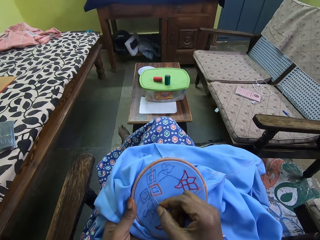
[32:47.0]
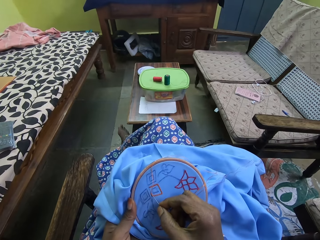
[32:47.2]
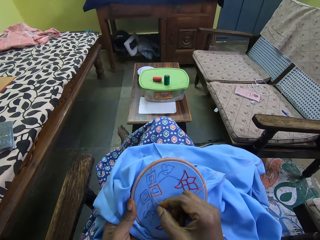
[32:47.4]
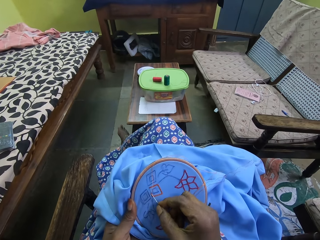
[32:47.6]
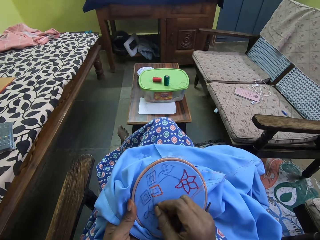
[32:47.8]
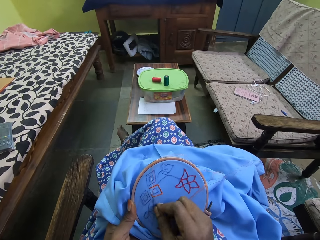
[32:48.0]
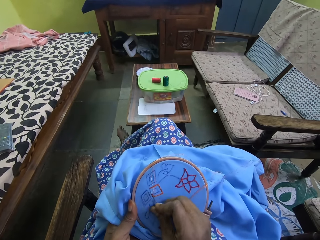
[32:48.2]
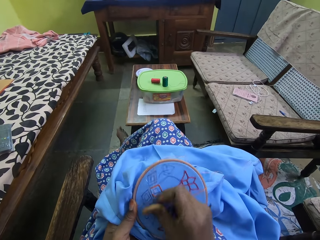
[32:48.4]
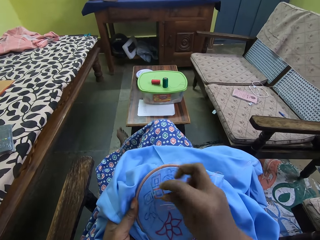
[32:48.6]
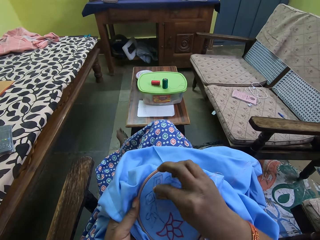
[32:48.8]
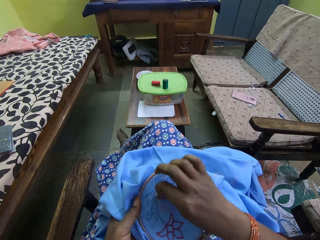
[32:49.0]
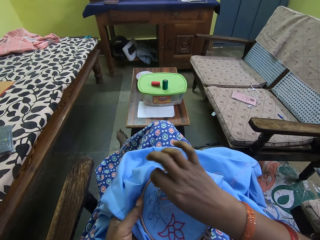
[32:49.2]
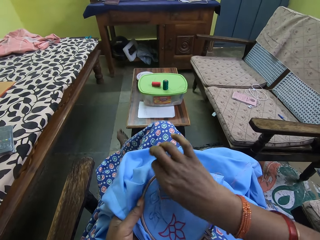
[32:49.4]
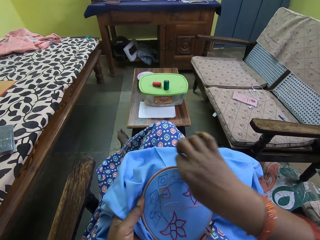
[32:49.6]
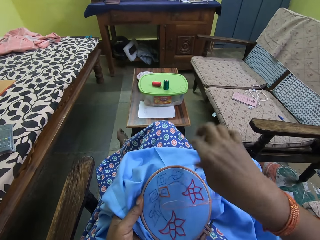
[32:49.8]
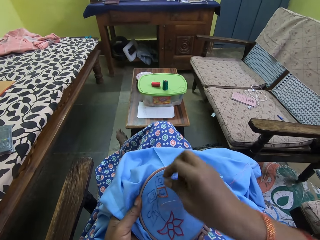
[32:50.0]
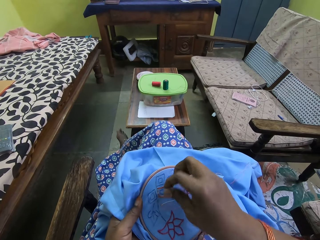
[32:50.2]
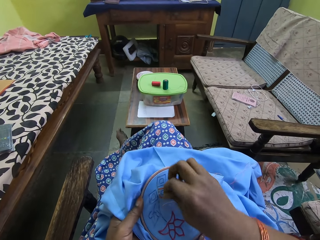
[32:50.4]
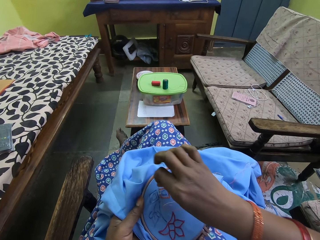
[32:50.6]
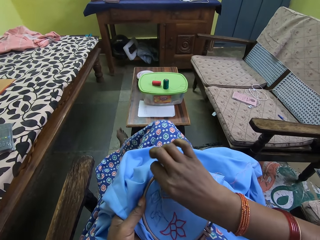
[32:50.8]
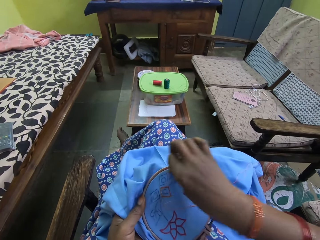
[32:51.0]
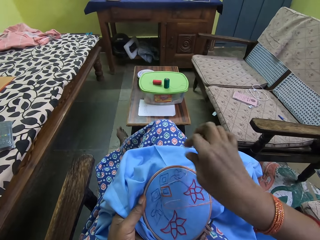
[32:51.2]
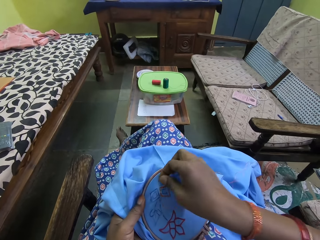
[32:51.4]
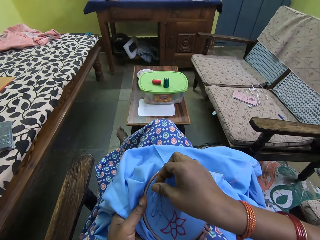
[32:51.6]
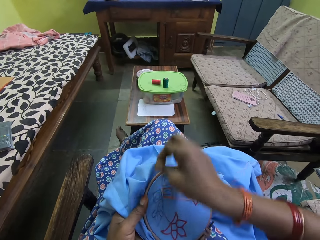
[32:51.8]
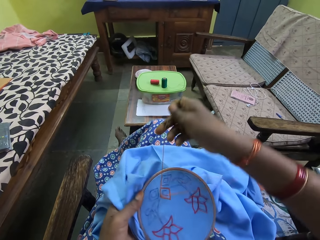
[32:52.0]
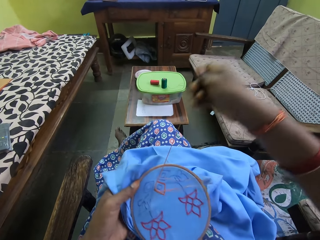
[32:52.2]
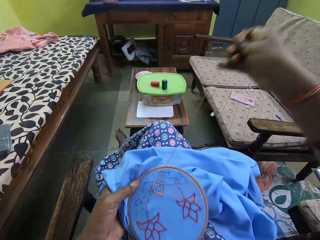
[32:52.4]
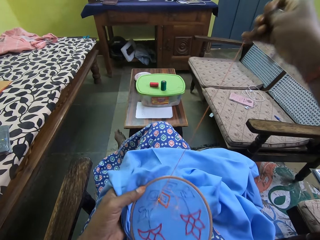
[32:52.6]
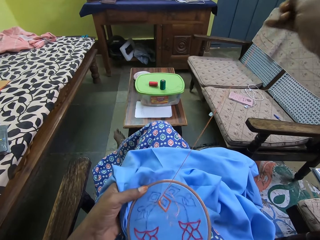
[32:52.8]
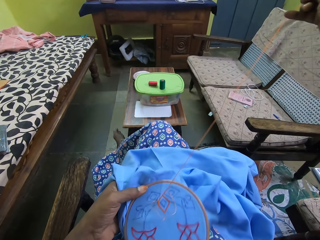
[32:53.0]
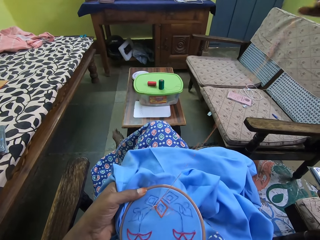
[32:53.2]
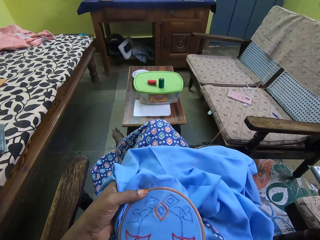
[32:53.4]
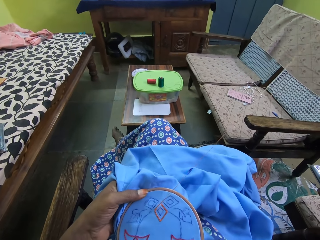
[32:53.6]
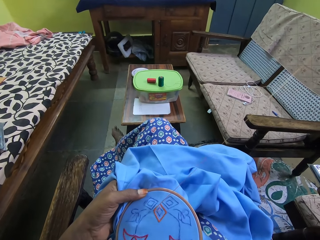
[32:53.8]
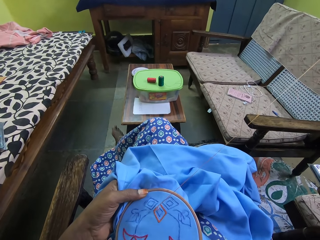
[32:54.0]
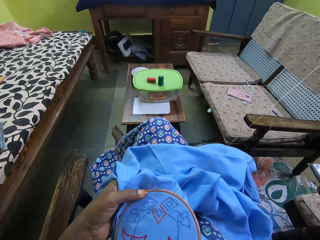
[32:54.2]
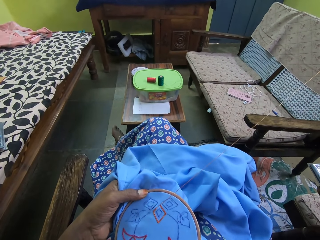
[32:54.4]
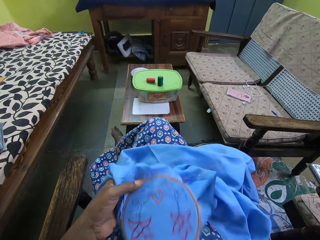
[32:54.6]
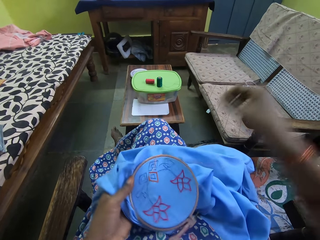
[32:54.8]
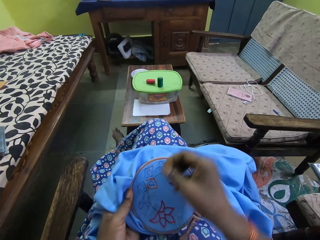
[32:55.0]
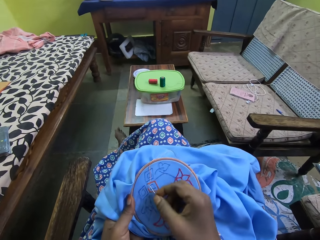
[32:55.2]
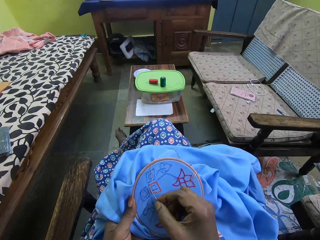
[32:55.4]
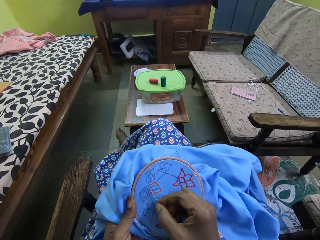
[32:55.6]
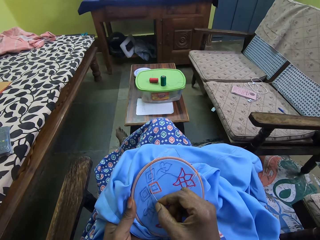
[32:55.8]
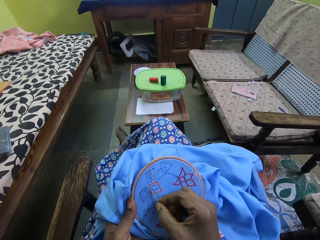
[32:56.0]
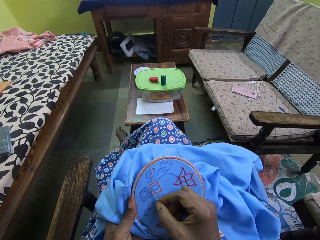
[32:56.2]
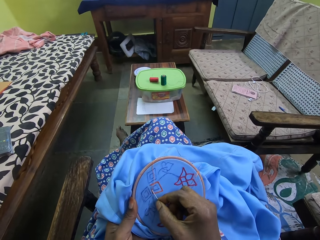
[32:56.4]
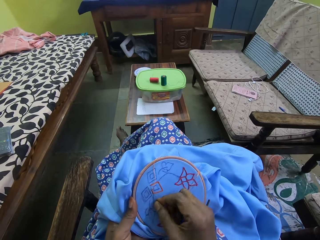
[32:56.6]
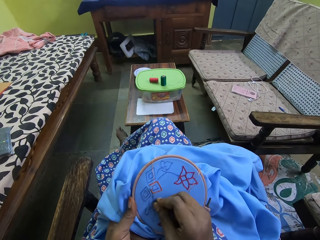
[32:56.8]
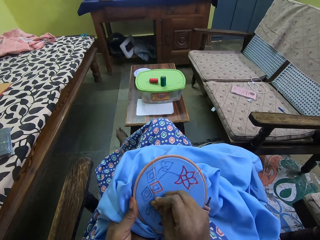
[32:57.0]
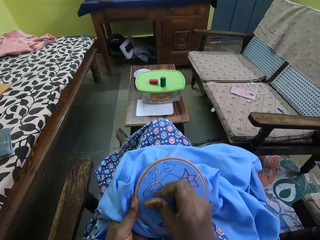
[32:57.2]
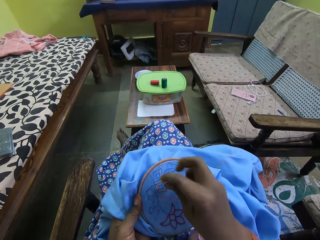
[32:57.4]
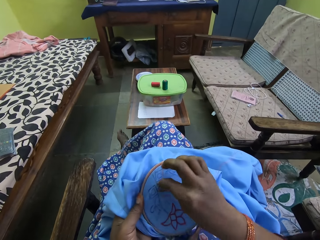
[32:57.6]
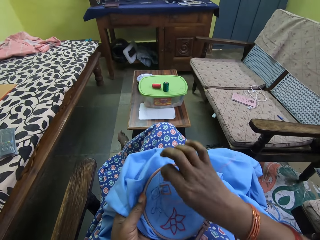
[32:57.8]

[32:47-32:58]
The camera wearer places the needle on the bag with the right hand. They rotate the thread around the needle with the right hand. They pull the needle with the right hand. They place the needle on the bag with the right hand.

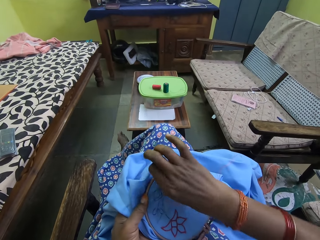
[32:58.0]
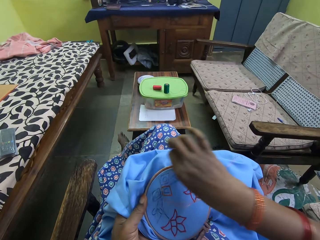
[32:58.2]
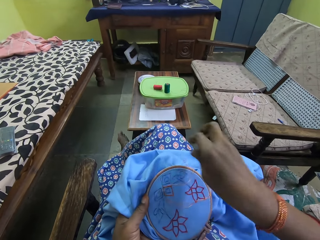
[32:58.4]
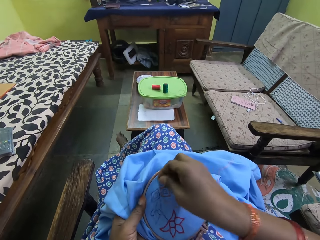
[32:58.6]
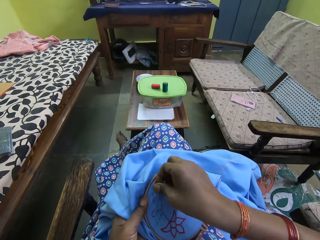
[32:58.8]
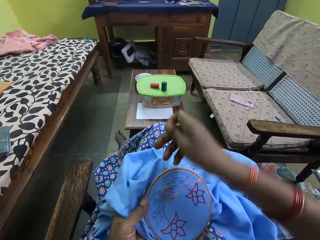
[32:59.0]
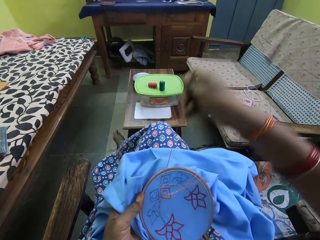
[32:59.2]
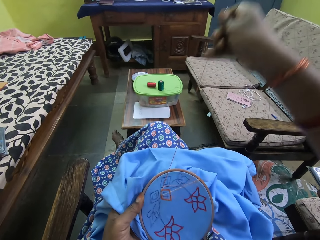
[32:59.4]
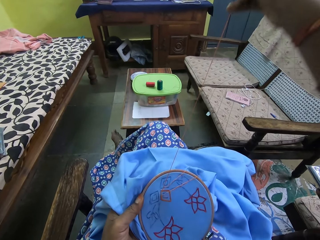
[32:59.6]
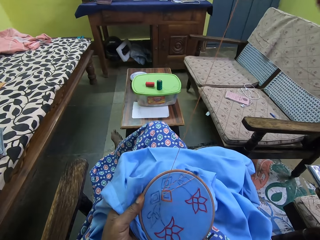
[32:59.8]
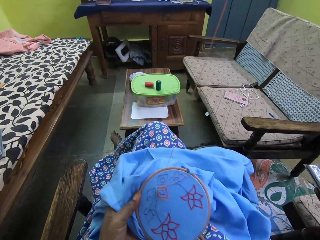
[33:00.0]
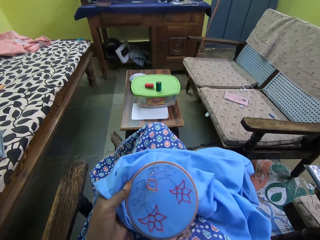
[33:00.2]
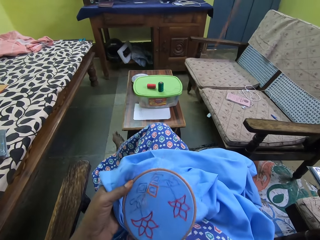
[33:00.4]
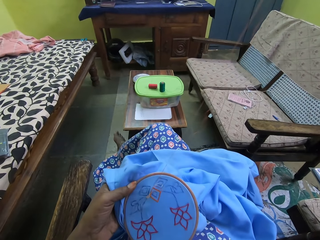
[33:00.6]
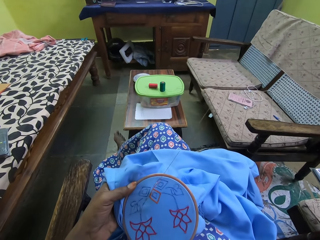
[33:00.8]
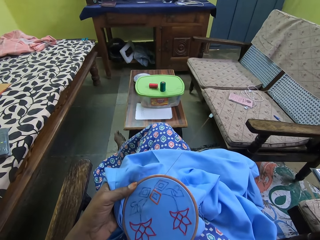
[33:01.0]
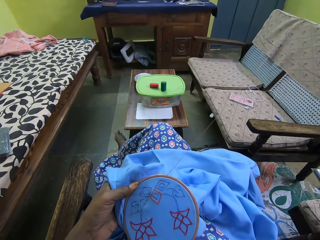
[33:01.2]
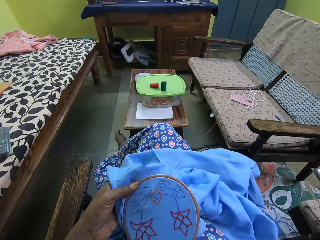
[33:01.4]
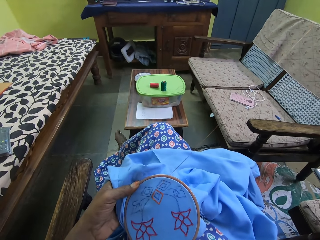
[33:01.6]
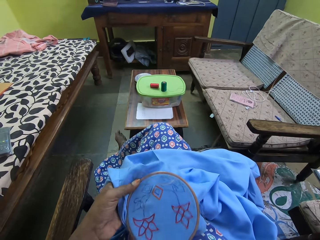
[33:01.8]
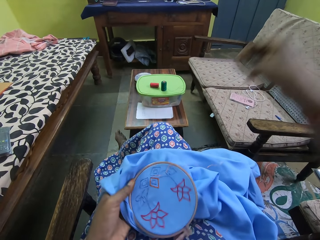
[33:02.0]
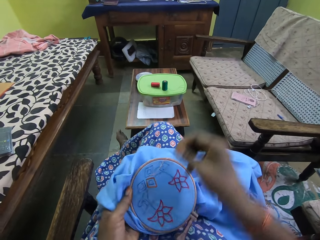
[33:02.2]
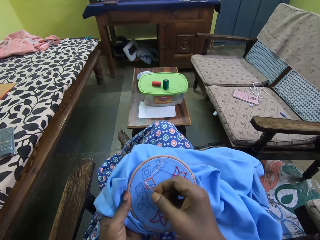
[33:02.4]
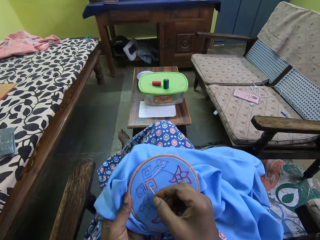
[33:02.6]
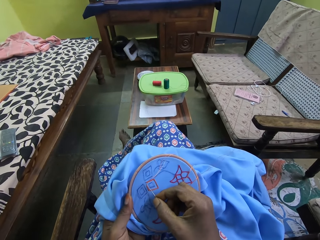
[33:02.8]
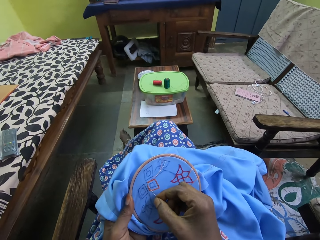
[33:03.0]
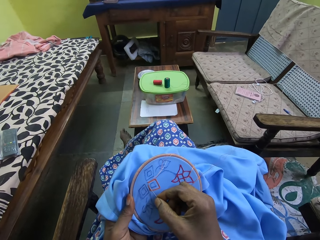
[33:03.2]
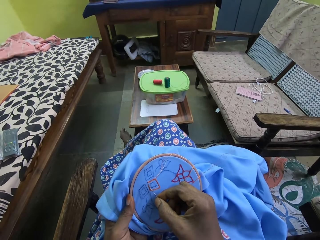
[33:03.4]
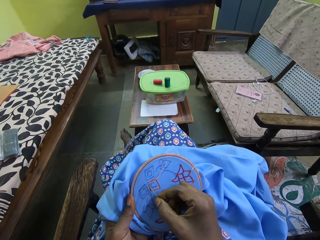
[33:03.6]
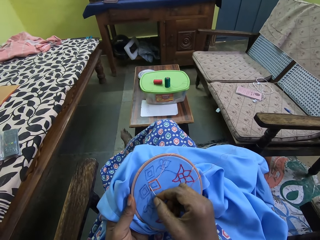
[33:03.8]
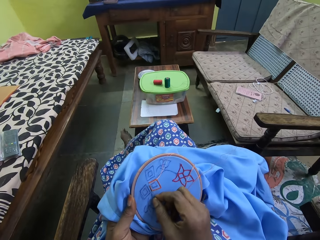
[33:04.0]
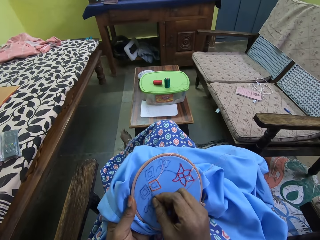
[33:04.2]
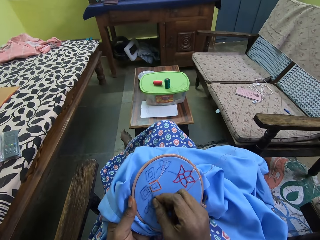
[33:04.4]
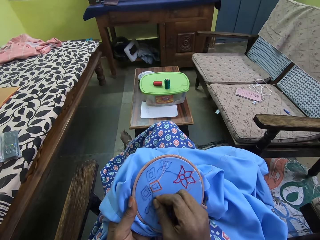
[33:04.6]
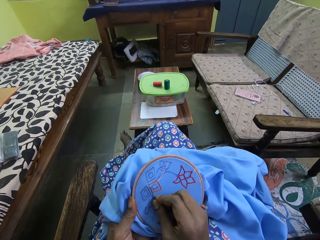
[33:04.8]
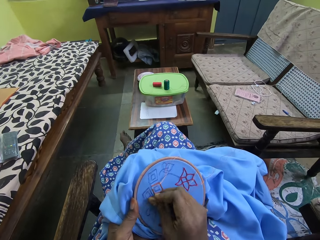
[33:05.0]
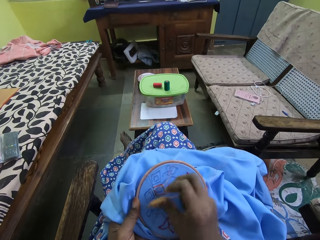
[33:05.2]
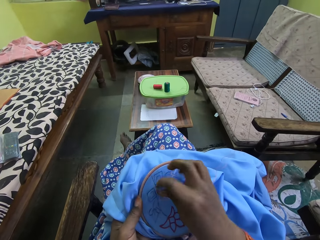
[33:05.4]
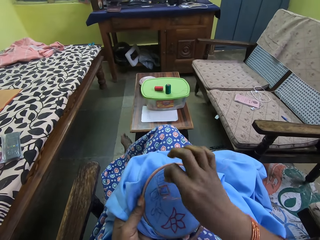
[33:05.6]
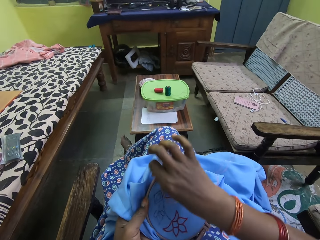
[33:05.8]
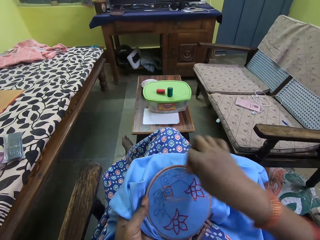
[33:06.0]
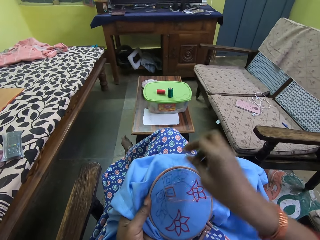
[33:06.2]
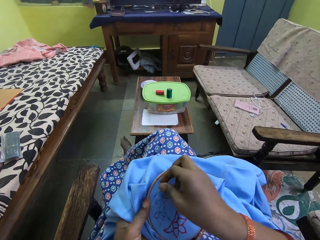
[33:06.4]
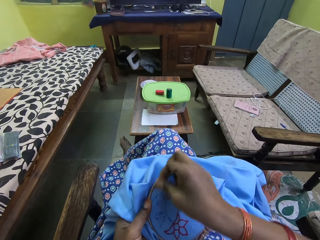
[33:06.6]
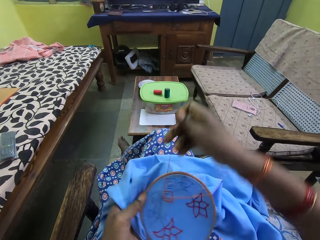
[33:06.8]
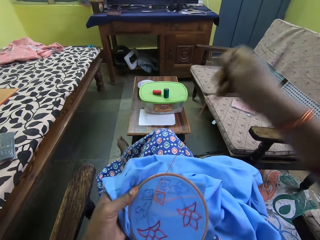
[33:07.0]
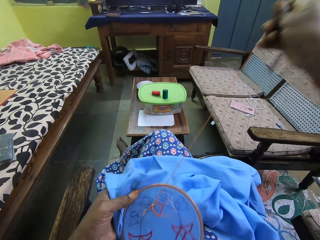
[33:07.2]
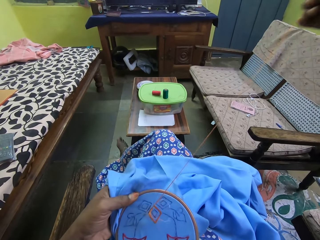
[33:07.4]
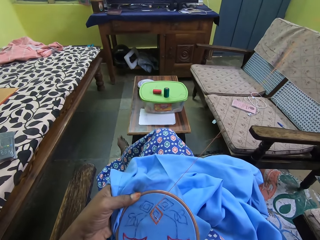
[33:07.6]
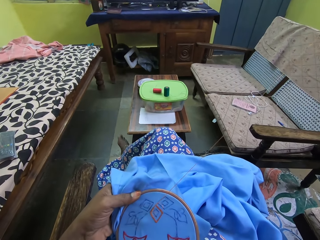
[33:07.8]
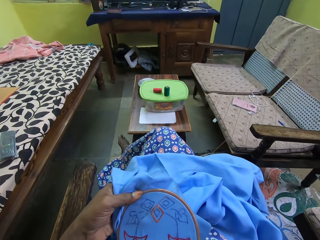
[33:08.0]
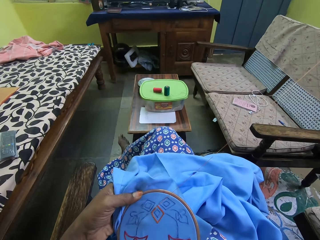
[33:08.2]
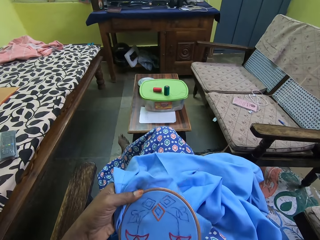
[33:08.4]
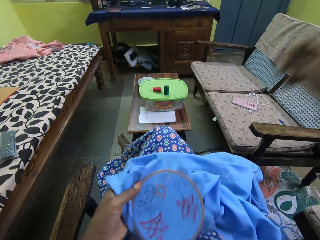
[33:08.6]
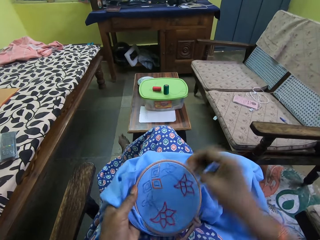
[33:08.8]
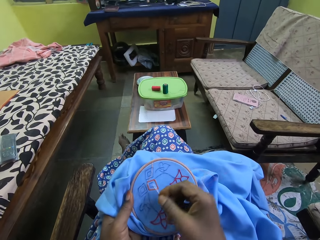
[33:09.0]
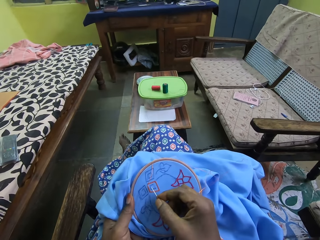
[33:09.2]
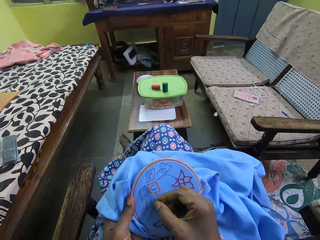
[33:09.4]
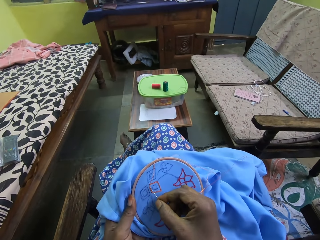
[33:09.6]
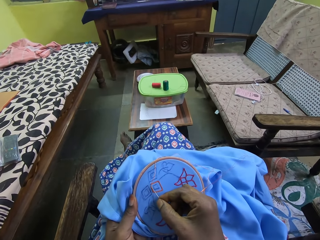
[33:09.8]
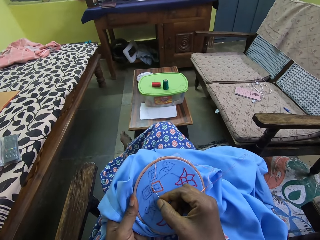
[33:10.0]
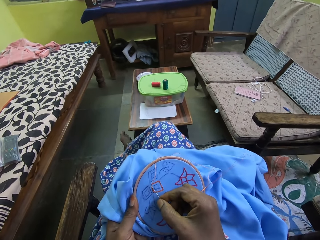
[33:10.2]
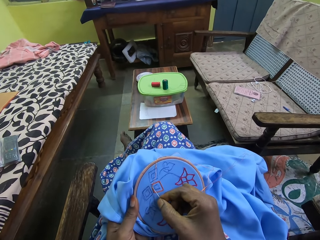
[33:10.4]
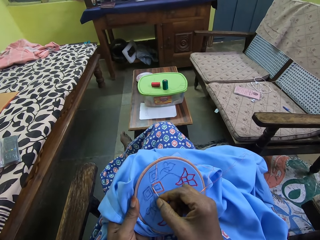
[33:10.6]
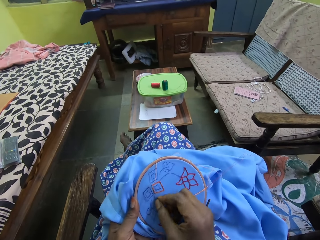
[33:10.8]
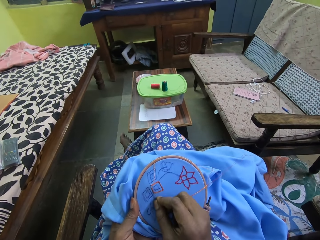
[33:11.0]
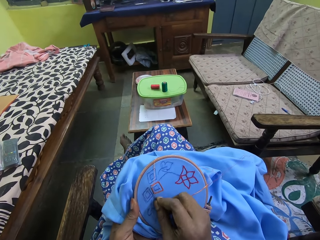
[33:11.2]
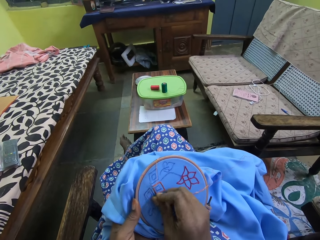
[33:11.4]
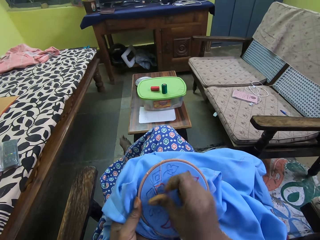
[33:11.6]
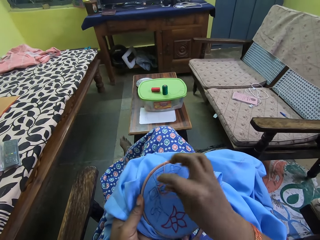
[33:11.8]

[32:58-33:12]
The camera wearer rotates the thread around the needle with the right hand. They pull the needle with the right hand. They place the needle on the bag with the right hand. They rotate the thread around the needle with the right hand. They pull the needle with the right hand. They place the needle on the bag with the right hand.
